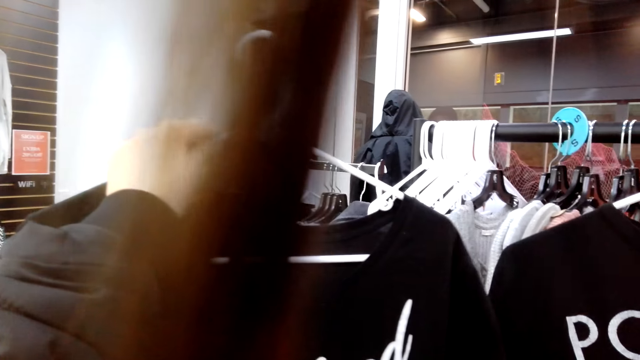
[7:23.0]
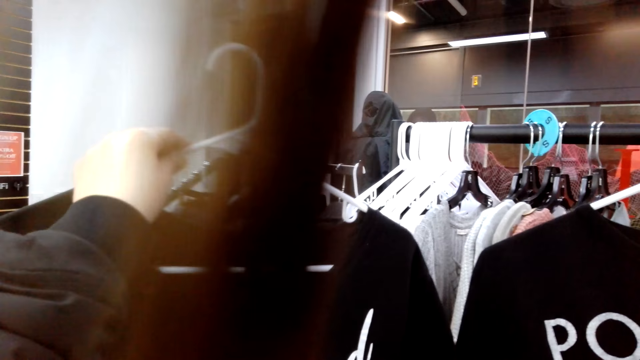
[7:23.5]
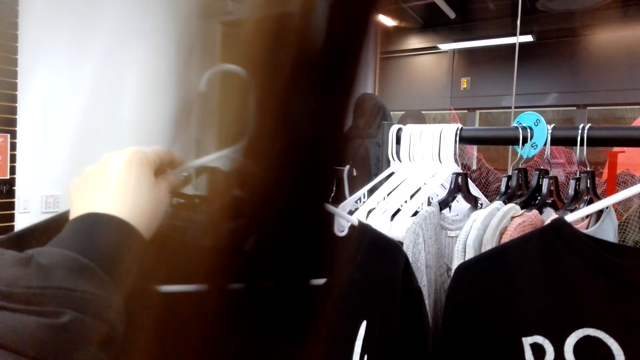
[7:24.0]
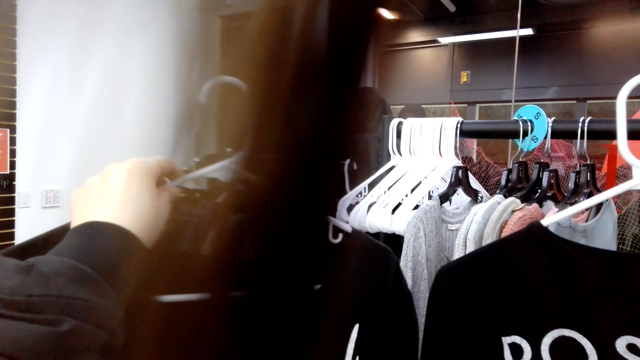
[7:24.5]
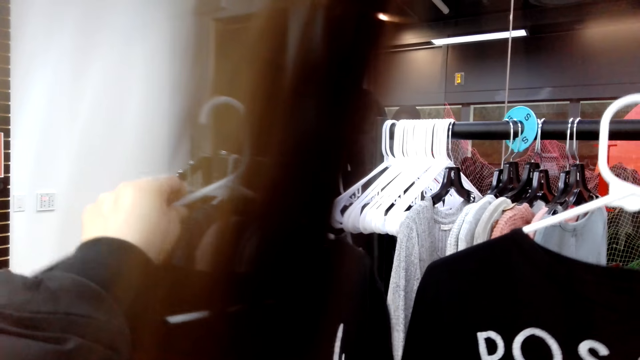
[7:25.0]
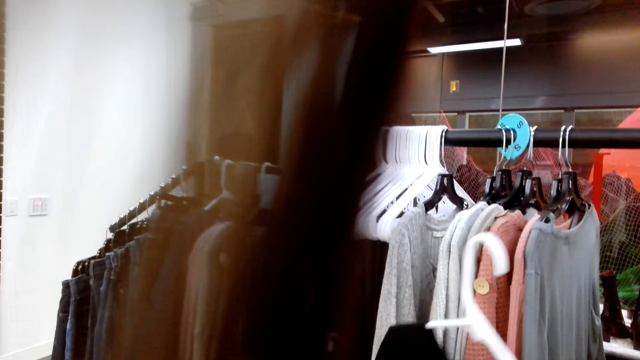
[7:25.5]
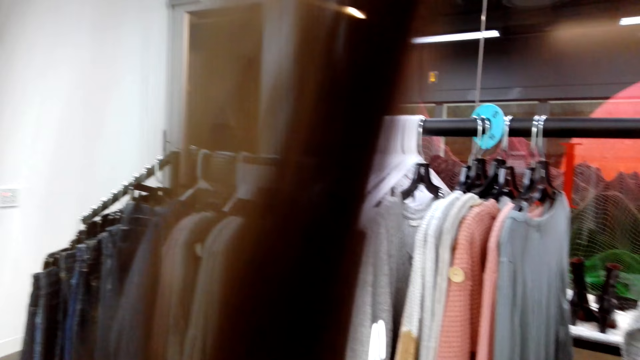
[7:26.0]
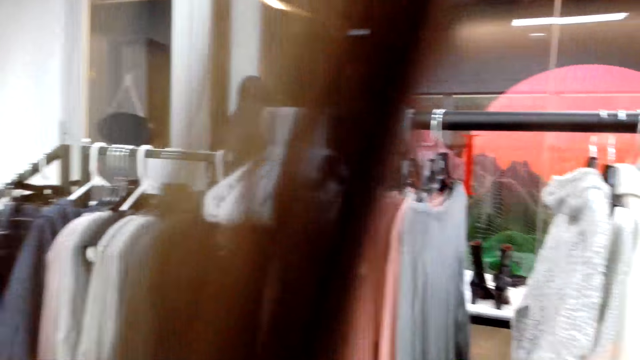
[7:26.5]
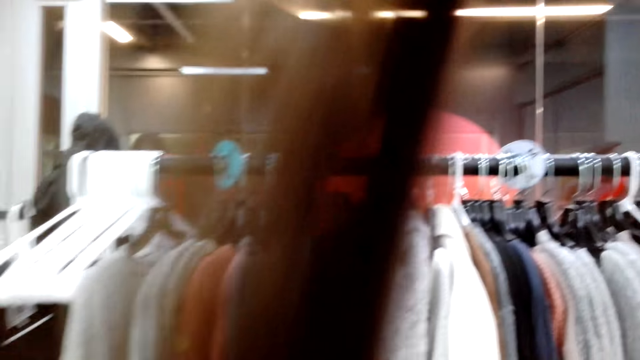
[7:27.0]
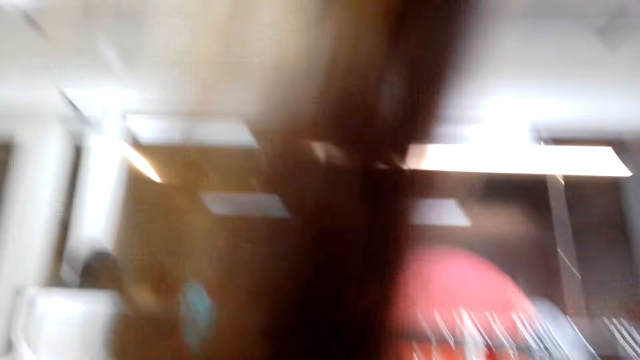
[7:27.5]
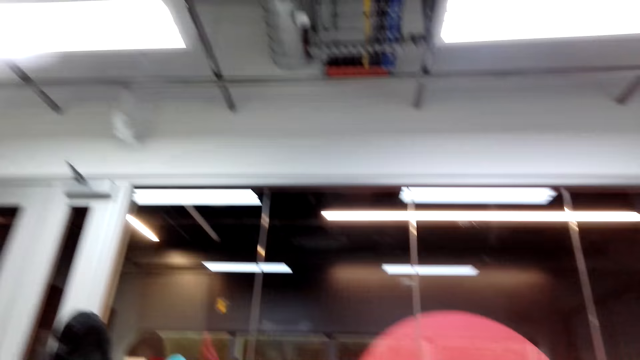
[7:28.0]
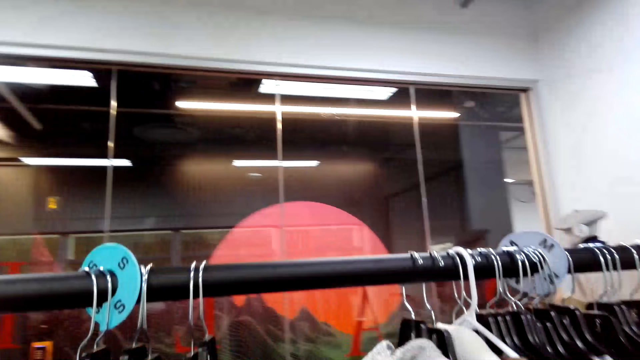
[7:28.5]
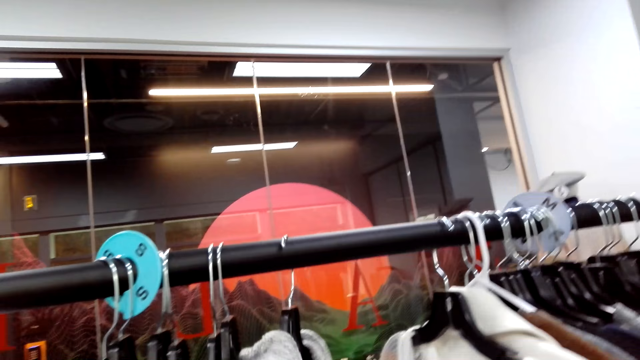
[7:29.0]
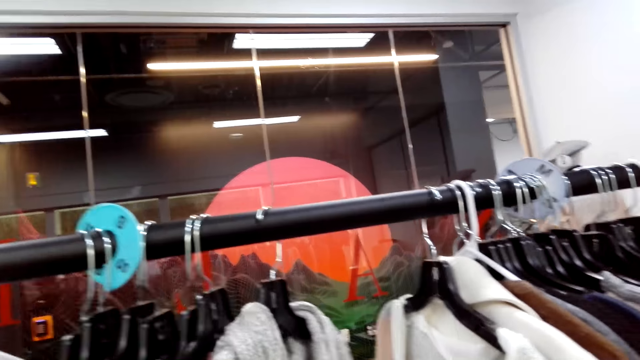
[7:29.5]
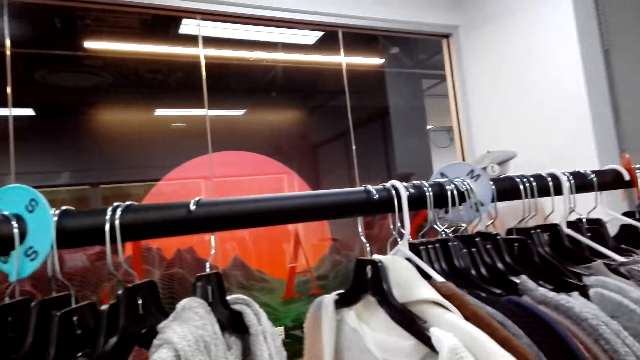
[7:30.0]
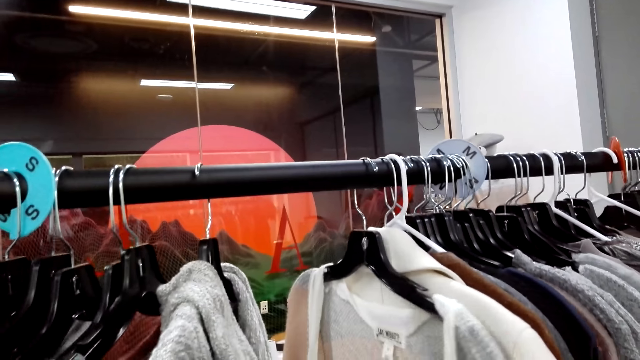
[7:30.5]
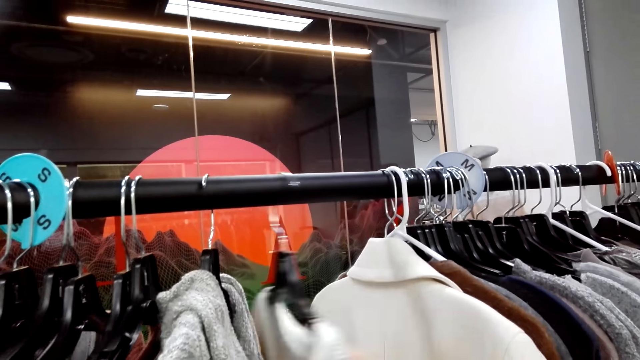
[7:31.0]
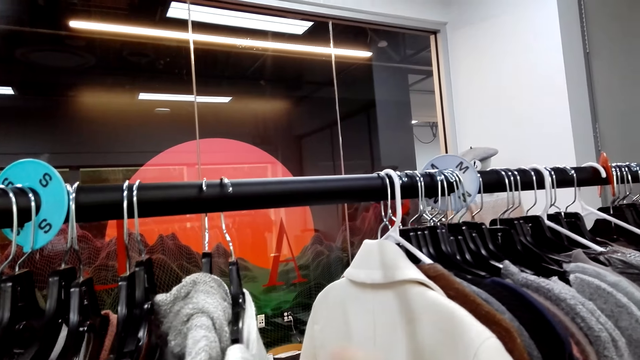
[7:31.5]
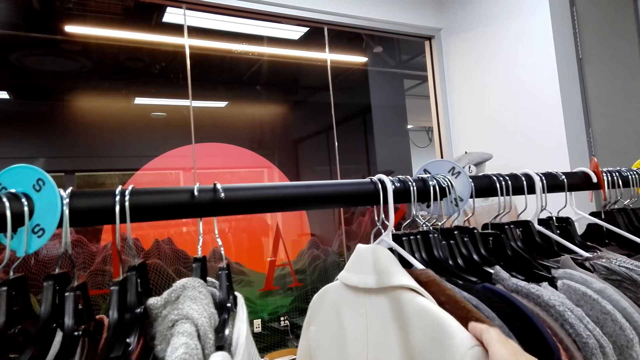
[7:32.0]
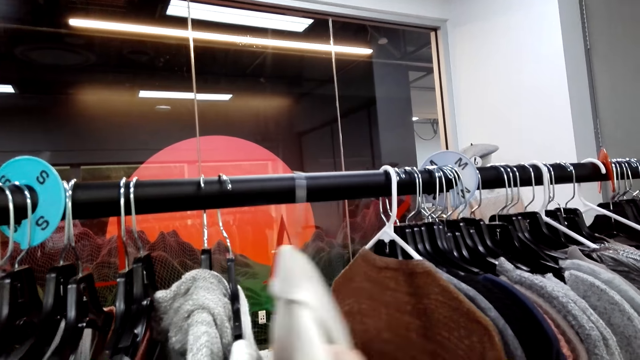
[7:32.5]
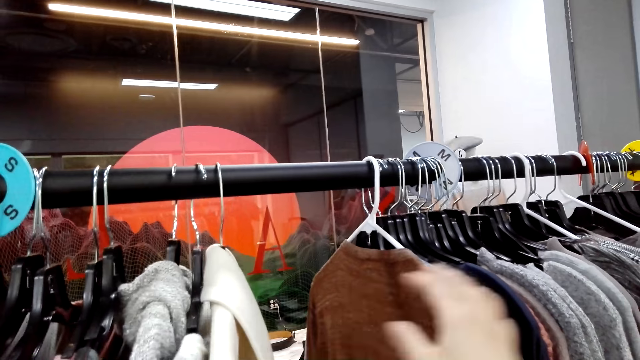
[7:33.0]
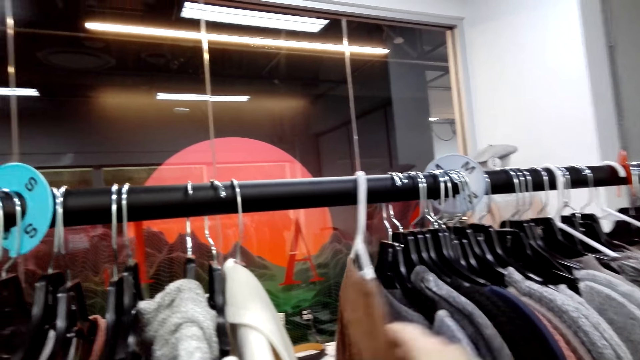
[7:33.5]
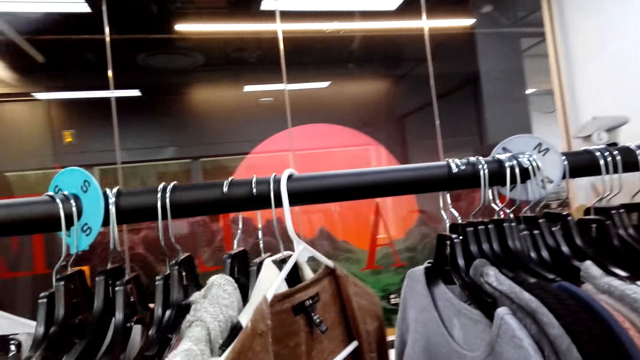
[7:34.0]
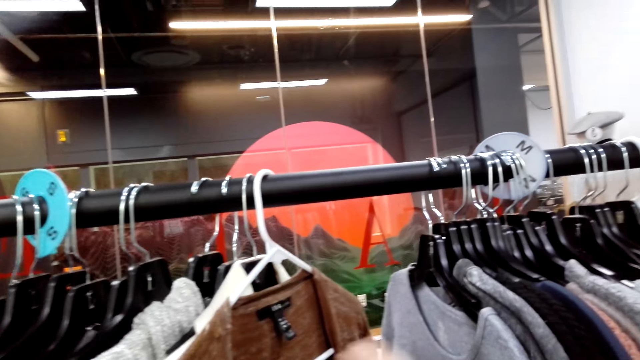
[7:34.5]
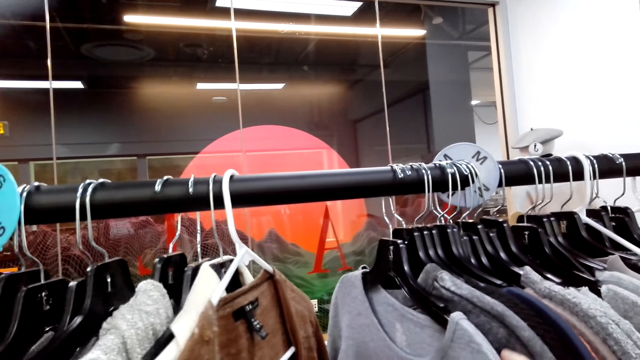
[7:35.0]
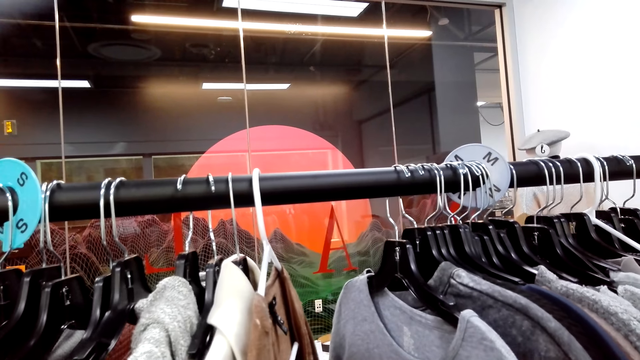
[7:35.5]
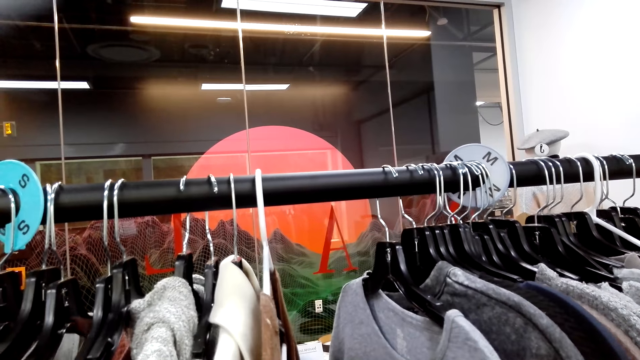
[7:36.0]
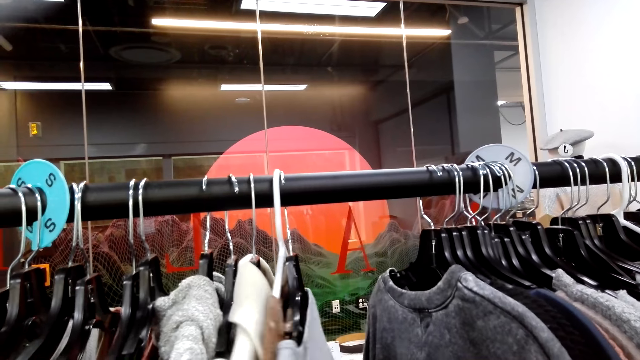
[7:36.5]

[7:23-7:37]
The camera wearer checks clothes on the display rack.

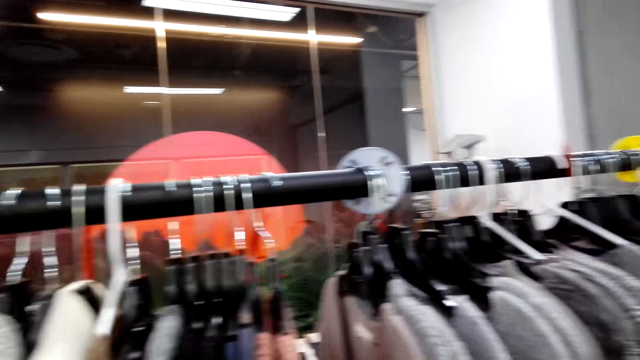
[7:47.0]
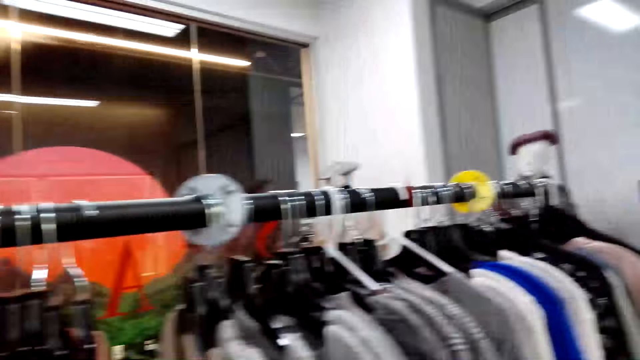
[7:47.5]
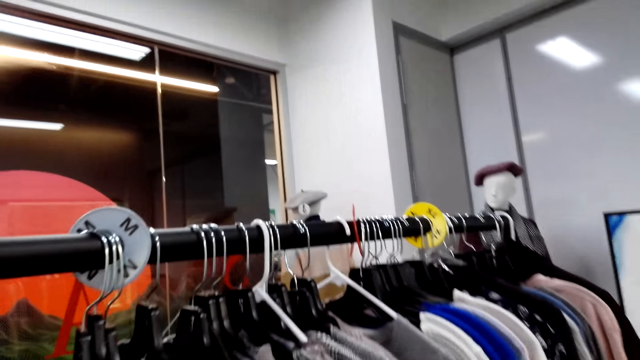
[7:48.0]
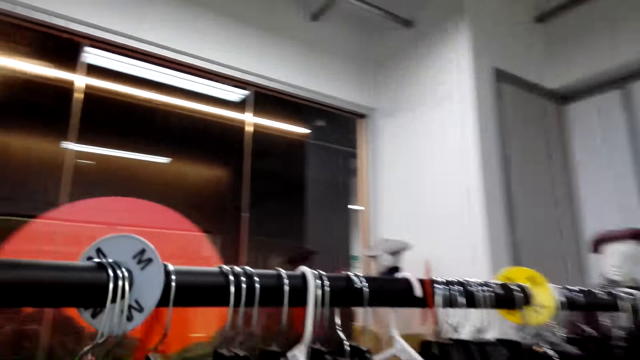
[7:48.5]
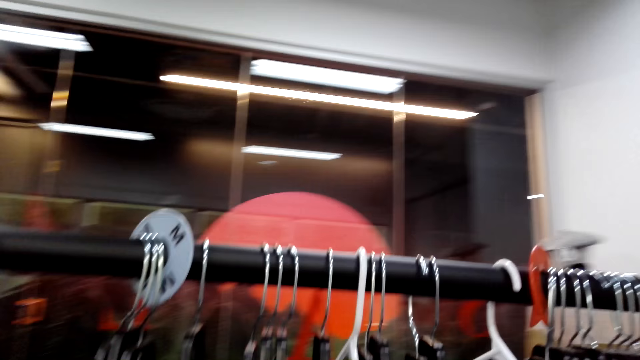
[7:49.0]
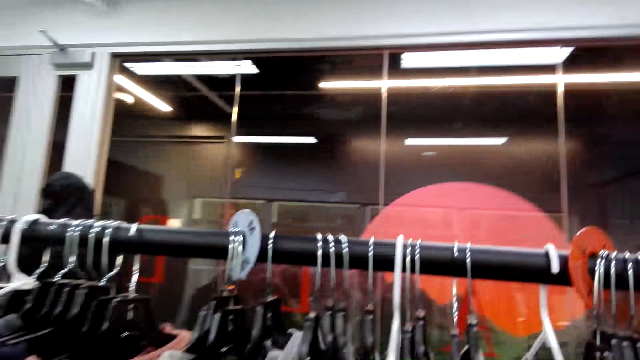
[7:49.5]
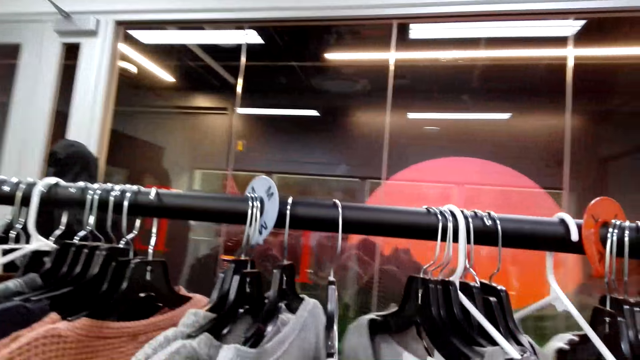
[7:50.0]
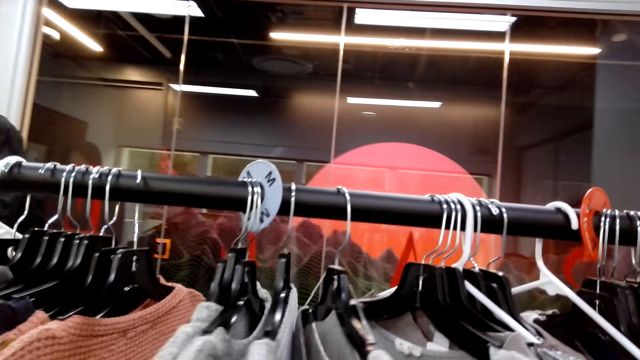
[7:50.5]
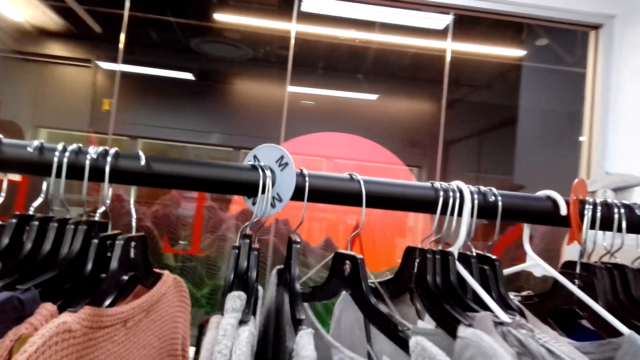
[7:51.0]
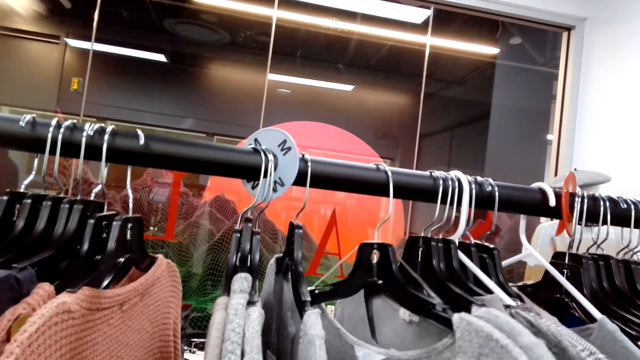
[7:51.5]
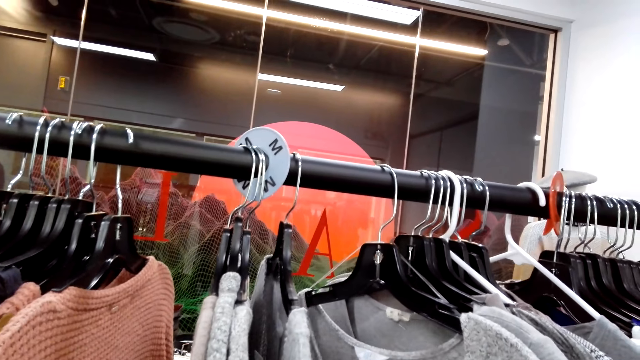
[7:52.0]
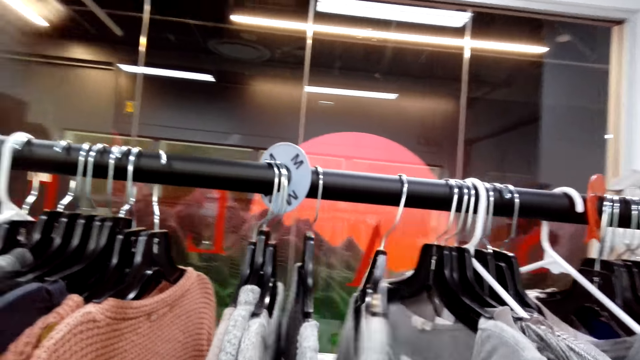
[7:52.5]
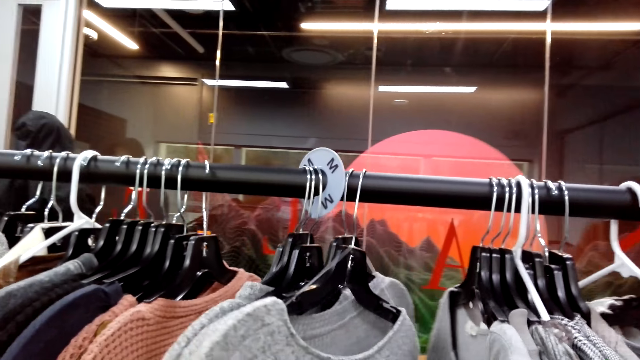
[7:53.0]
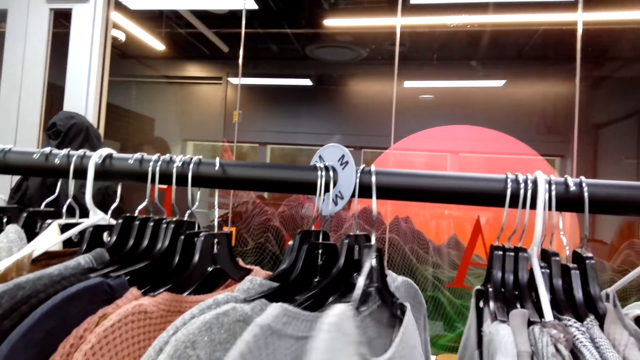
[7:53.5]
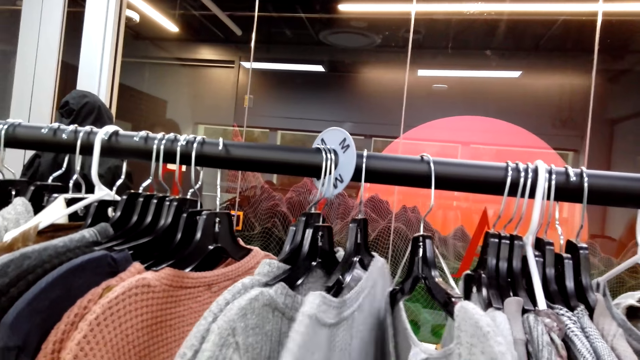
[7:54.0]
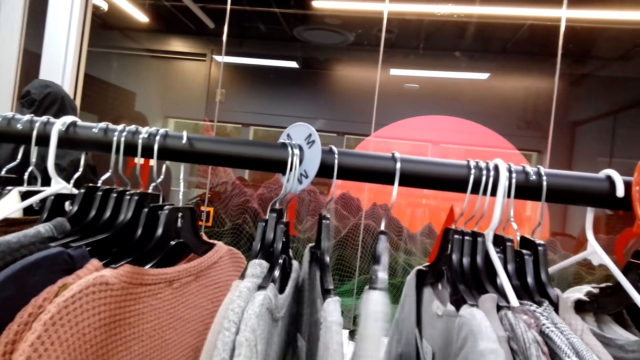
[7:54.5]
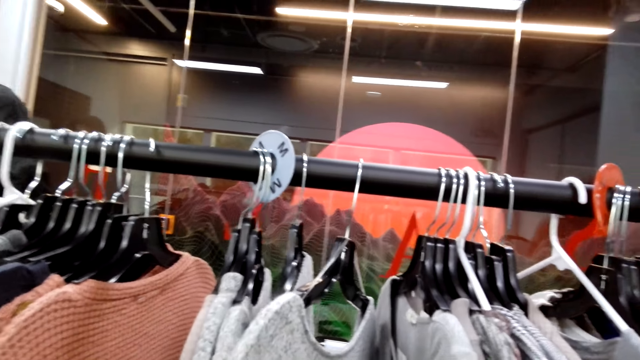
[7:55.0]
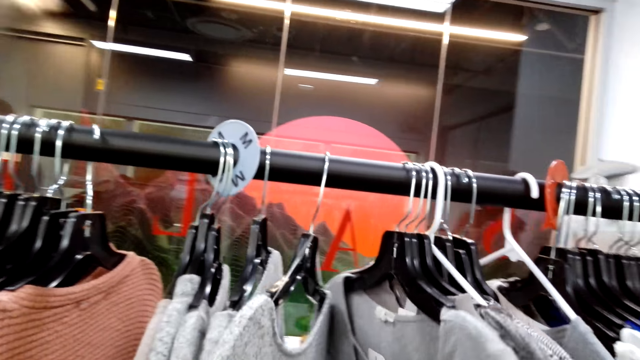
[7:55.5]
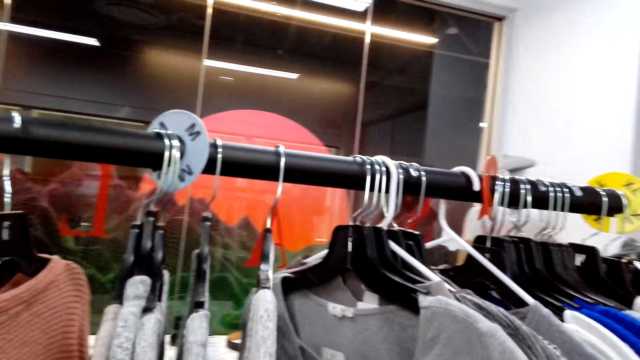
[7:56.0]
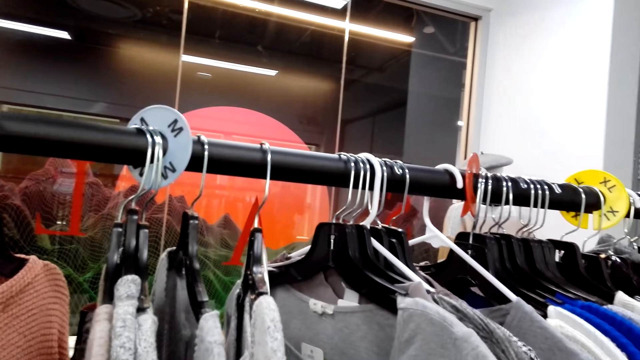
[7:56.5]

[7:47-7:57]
The camera wearer walks around. They check clothes on the display rack.
